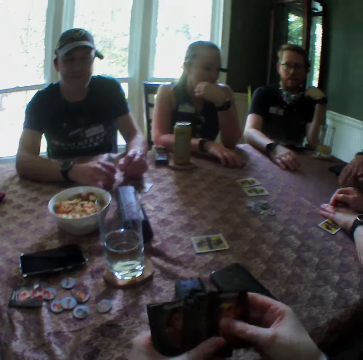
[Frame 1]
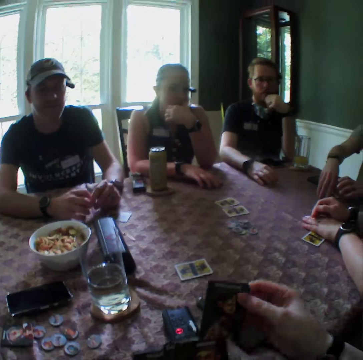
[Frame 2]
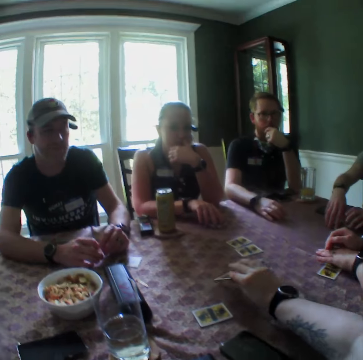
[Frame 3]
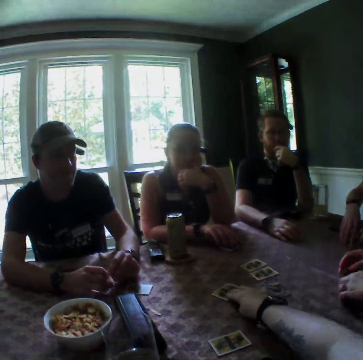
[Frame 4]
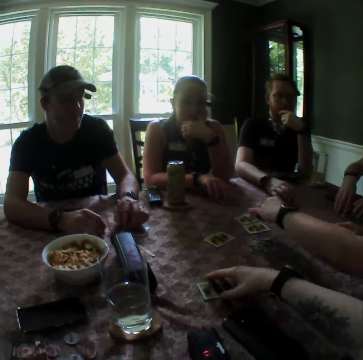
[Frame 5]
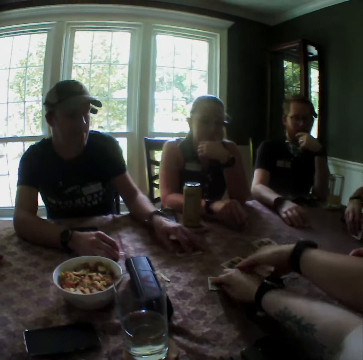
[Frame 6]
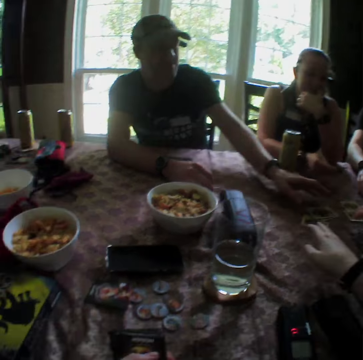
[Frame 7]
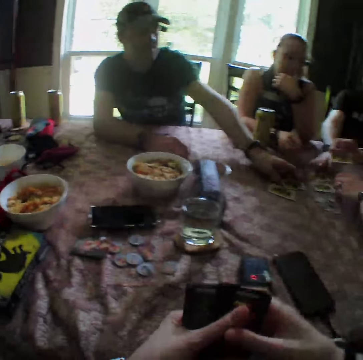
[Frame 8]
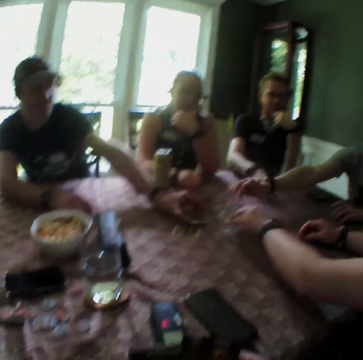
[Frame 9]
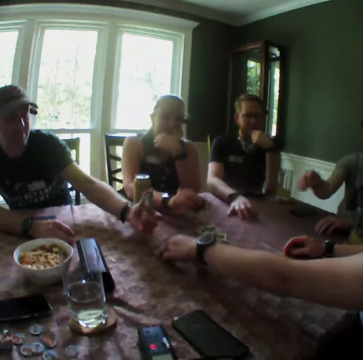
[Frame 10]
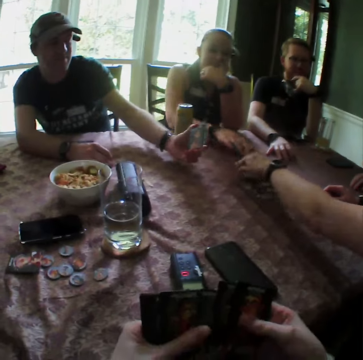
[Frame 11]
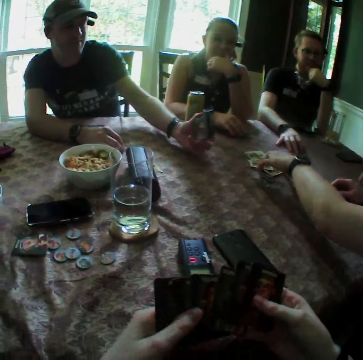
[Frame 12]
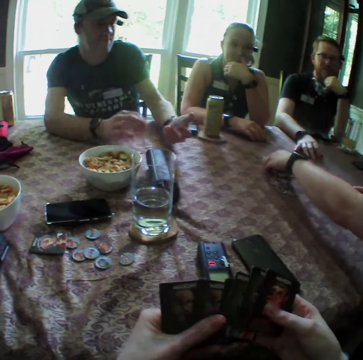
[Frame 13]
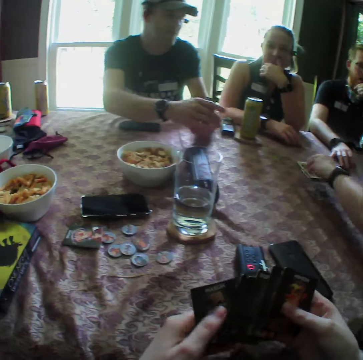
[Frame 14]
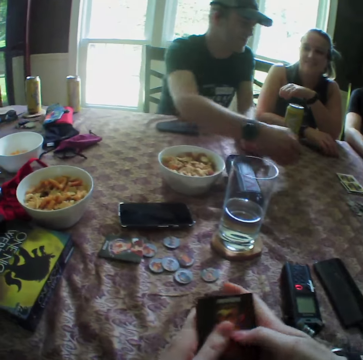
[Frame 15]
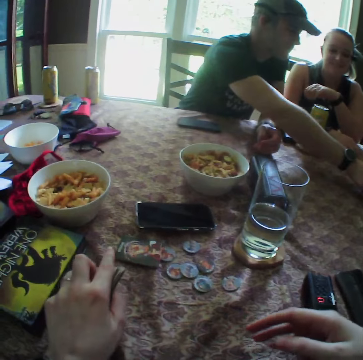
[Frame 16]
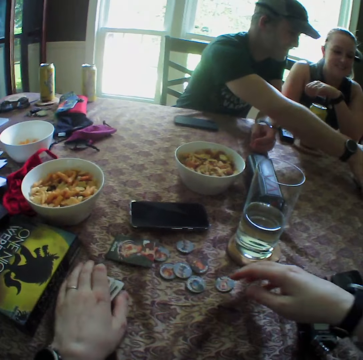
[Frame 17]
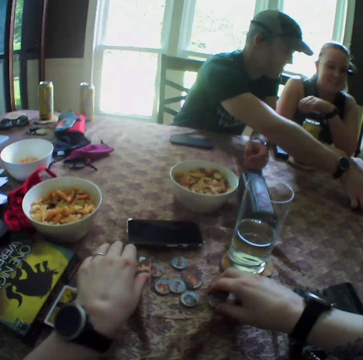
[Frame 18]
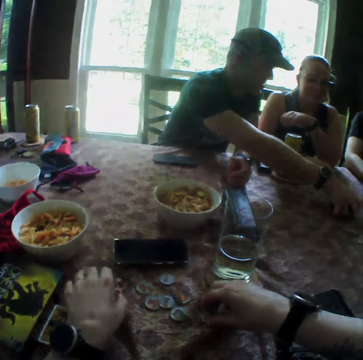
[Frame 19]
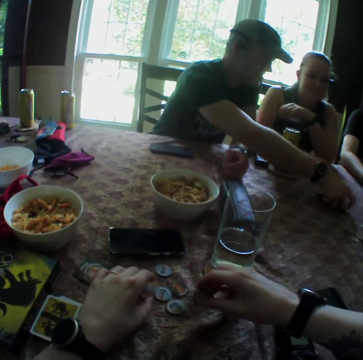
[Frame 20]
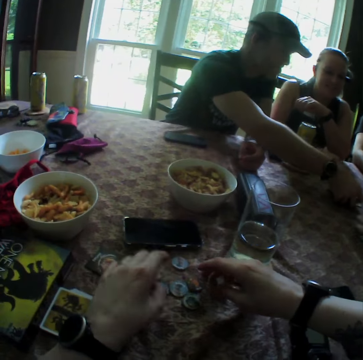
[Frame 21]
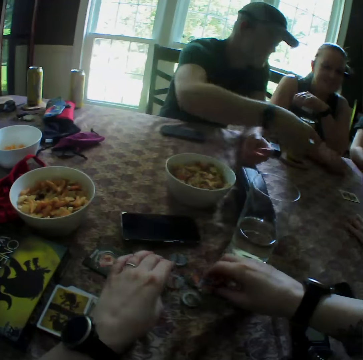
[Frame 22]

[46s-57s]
The woman picks up the card on the table with her right hand. The camera wearer shares cards from the pack of cards on the table with his right hand. Another woman picks up the card on the table with her left hand. The camera wearer drops a card. The other woman drops the card in her left hand on the table. The camera wearer pushes a card on the table forward with his right hand. The other woman adjusts cards on the table with her left hand. A man pushes a card on the table forward with his left hand. The first woman picks up the card from the table with her right hand. The man drops the card in his left hand on the table. Another man picks up a card from the table with his right hand. The other woman picks up a card from the table with her right hand. The other man slips the card on the table towards himself. A third man drops a card in his right hand on the table. The camera wearer shuffles the cards. The first man picks up a card from the table with his left hand. The first woman drops the card in her right hand on the table. The other woman picks up a card from the table with her left hand, drops the card in her left hand on the table, and arranges the cards on the table with her left hand. The first man holds the cards in his left hand with both hands and packs the cards on the table with his right hand. The camera wearer drops the pack of cards in his left hand on the table. He arranges game tokens from the table with his right hand, adjusts a card on the table with his left hand, arranges the game tokens from the table with both hands, and counts the pawns.

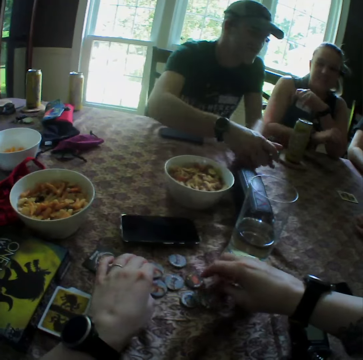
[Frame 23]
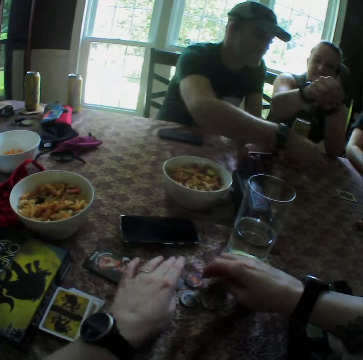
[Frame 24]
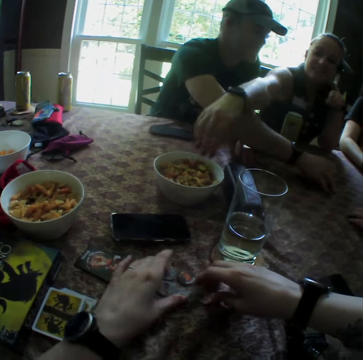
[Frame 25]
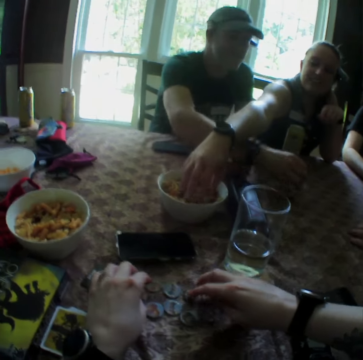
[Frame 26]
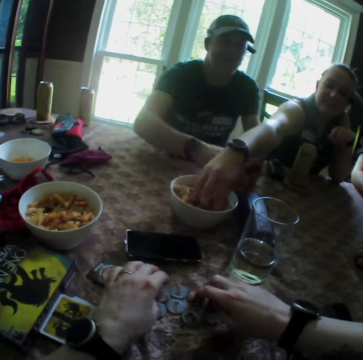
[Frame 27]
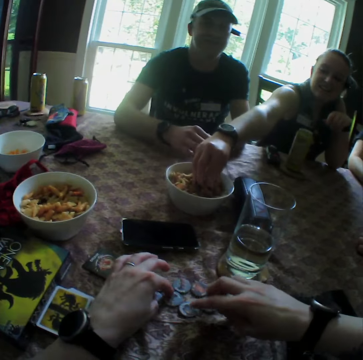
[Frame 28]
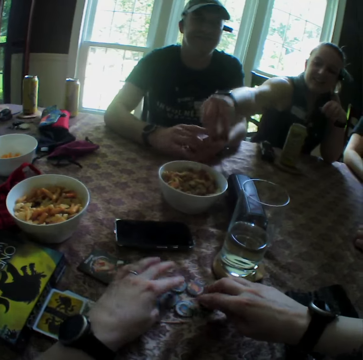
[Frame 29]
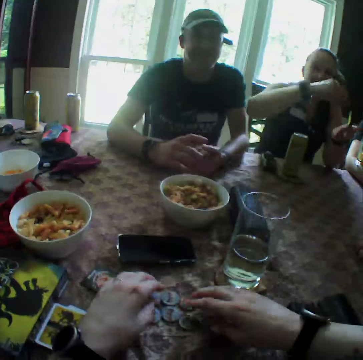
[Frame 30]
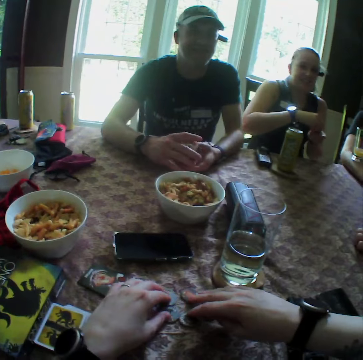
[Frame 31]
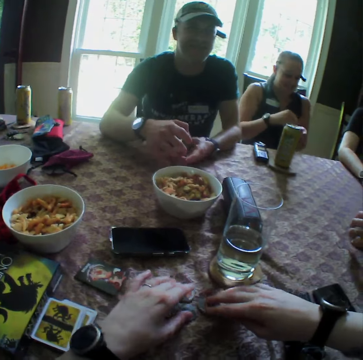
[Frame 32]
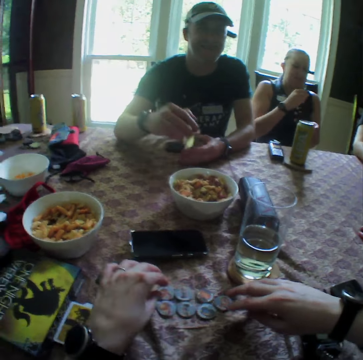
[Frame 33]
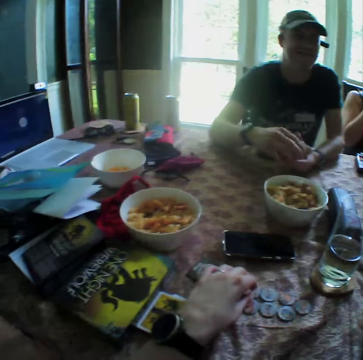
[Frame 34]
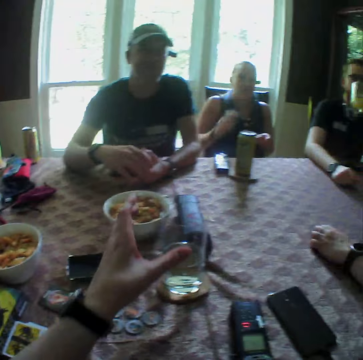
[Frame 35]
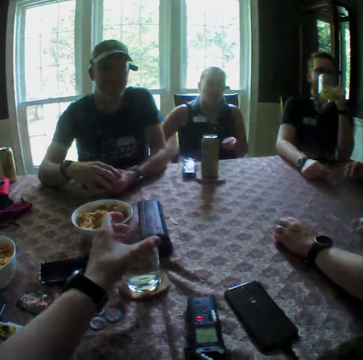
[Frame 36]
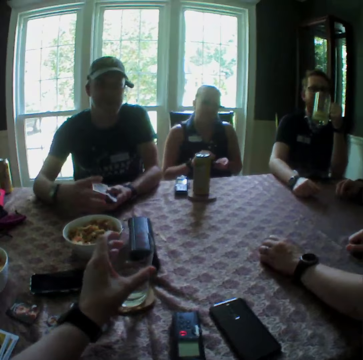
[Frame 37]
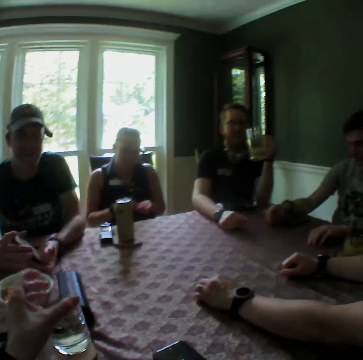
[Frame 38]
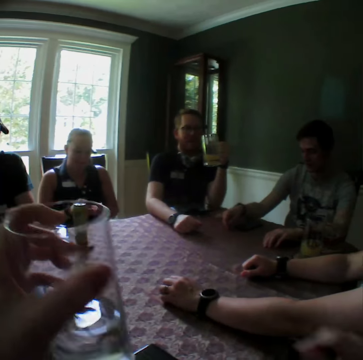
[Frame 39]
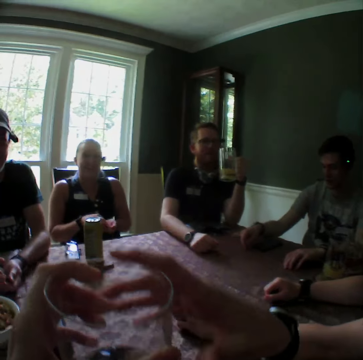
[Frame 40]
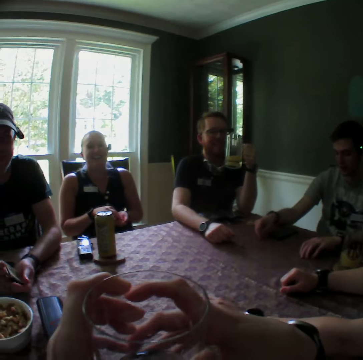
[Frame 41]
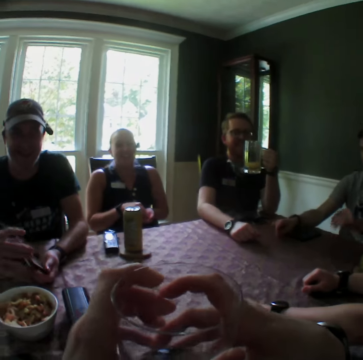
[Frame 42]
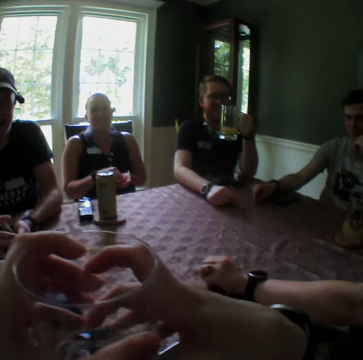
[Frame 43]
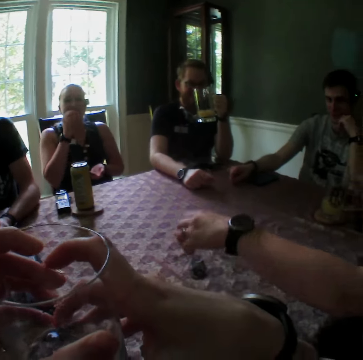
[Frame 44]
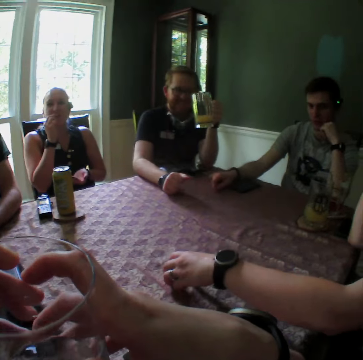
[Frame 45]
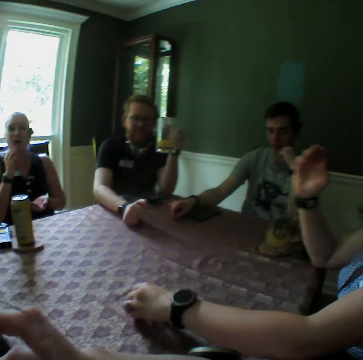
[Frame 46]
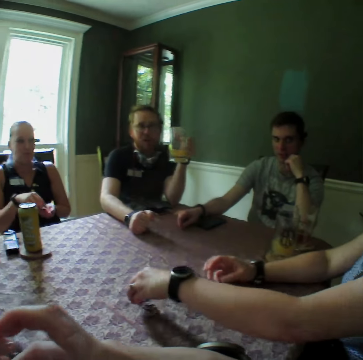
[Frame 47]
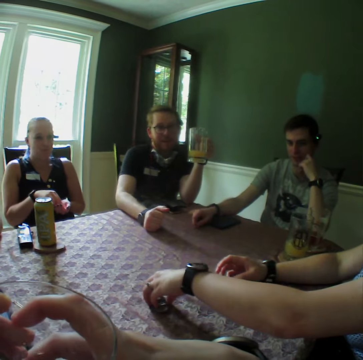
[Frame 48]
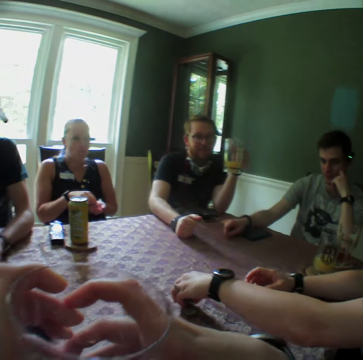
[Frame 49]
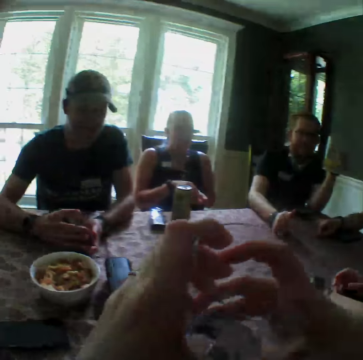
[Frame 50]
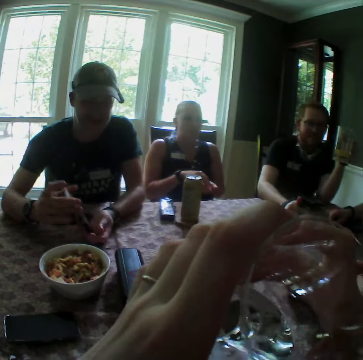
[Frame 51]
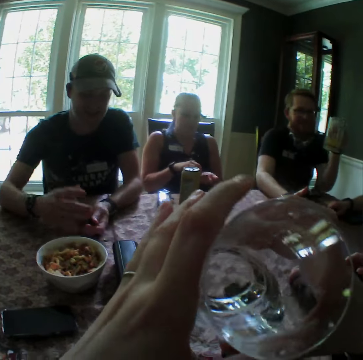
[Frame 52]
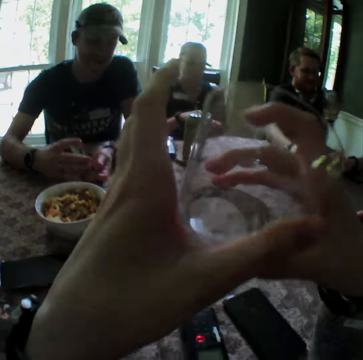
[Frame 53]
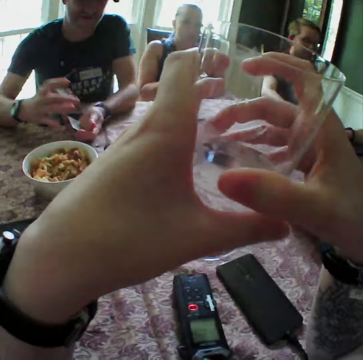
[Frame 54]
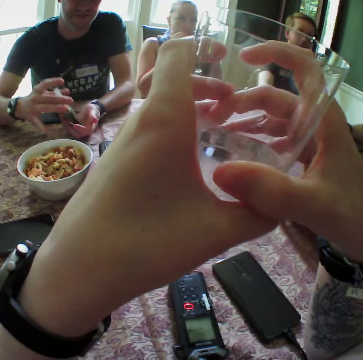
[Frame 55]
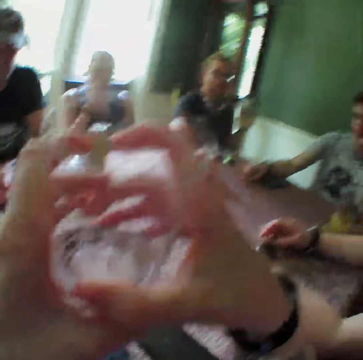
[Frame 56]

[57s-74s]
The man passes the cards in his right hand to his left hand and picks up the cards on the table with his right hand. The woman picks some vegetables from a bowl on the table with her right hand. The man passes the cards in his right hand to his left hand and shuffles the cards with his hands. The woman pours the vegetables in her right hand on her left hand and eats the vegetables in her right hand. The camera wearer carries the glass of water on the table with his left hand, holds the glass of water with both hands, and looks around. Another man holds his cheek with his left hand. Another woman arranges game tokens on the table with her left hand and rests with her left hand on the table. The camera wearer looks around. He takes a drink from the glass of water in his hands.

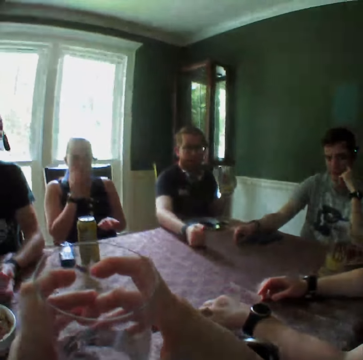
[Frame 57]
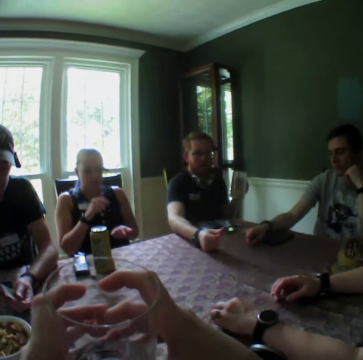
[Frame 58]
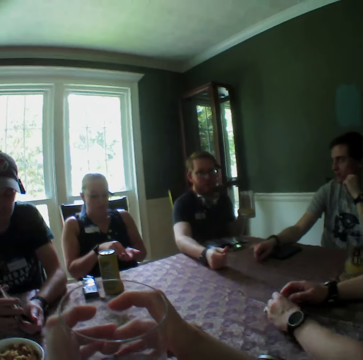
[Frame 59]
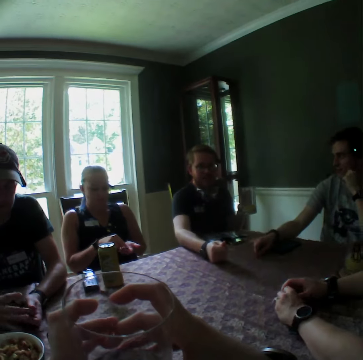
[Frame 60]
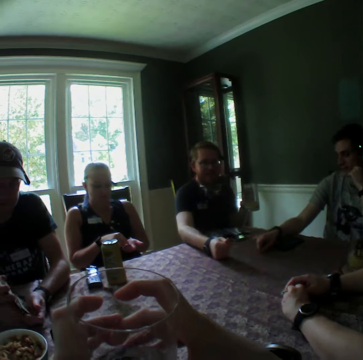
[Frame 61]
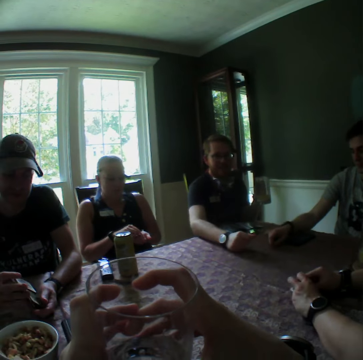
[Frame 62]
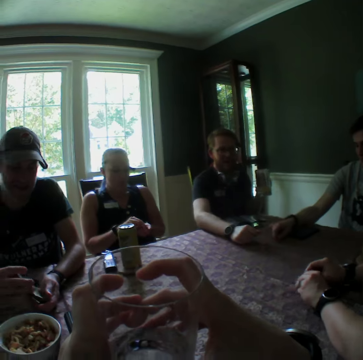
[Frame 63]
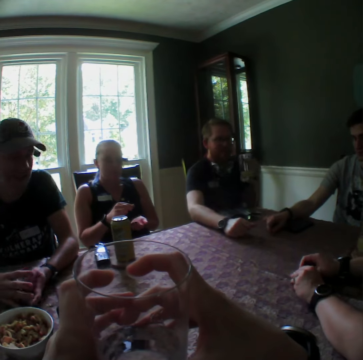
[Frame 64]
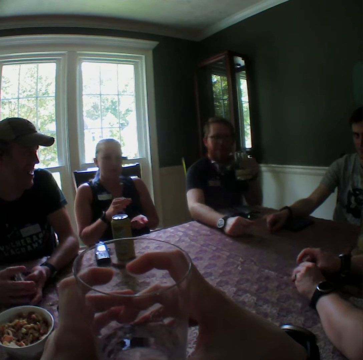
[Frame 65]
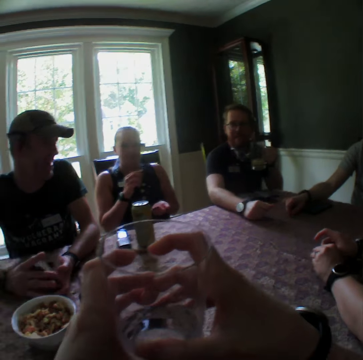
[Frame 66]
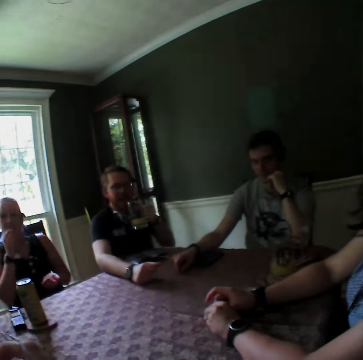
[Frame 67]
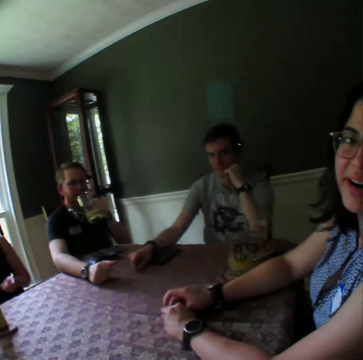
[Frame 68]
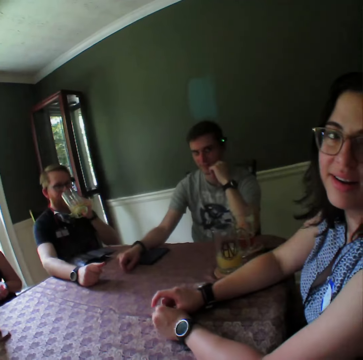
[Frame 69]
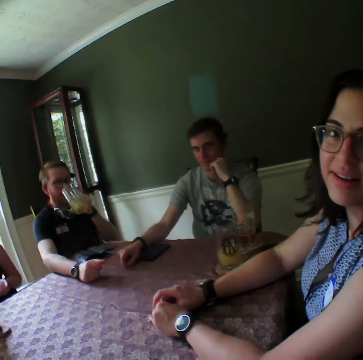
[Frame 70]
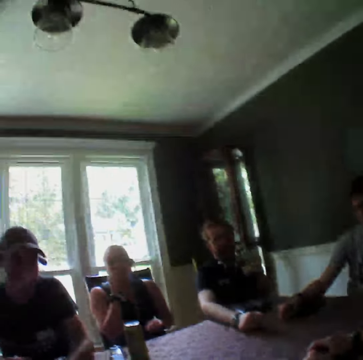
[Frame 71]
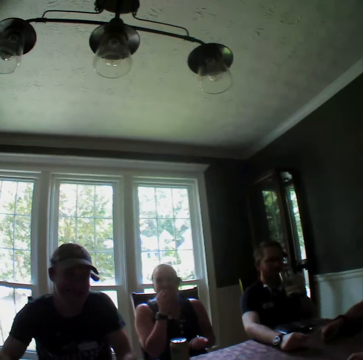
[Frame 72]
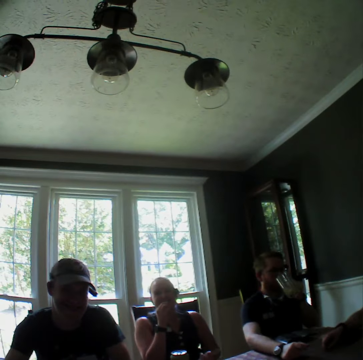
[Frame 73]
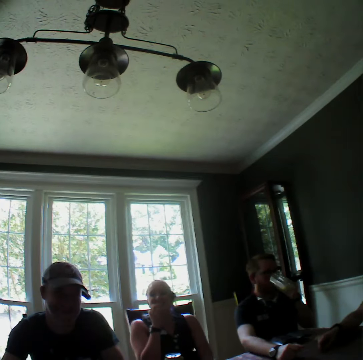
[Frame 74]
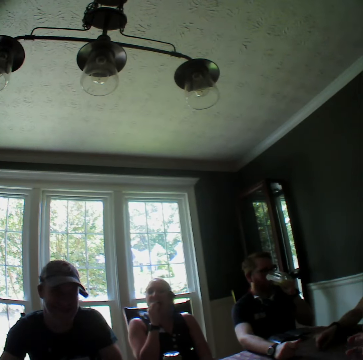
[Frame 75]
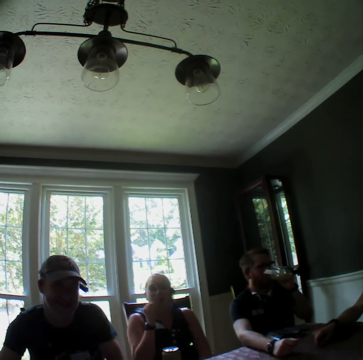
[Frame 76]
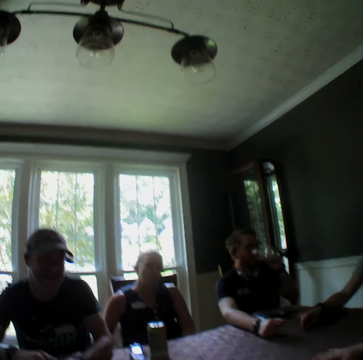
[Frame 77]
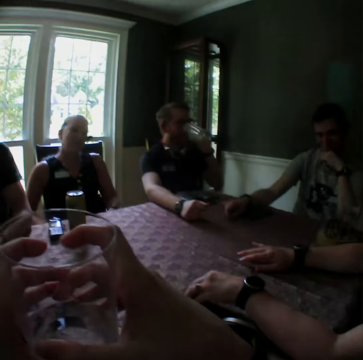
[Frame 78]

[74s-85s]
A woman passes the game tokens in her left hand to her right hand. A man takes a drink from a glass of drink in his left hand.
